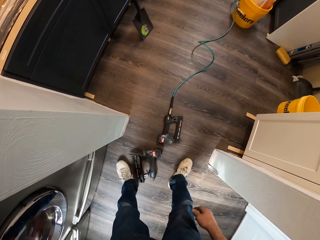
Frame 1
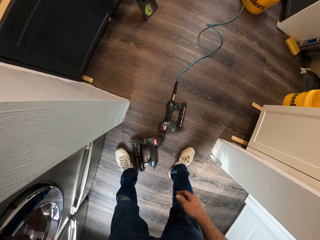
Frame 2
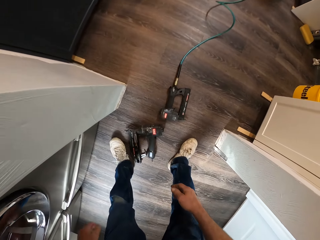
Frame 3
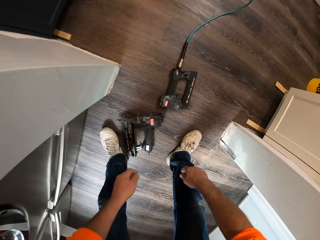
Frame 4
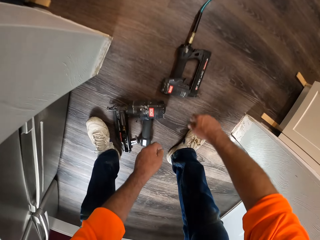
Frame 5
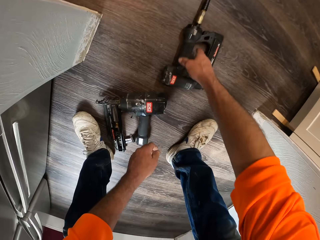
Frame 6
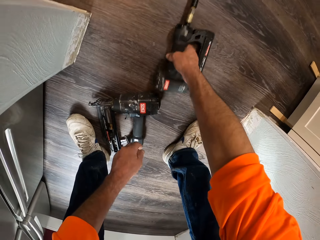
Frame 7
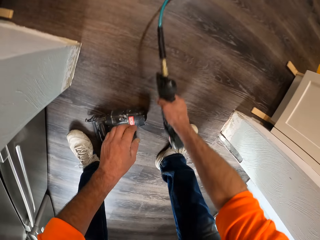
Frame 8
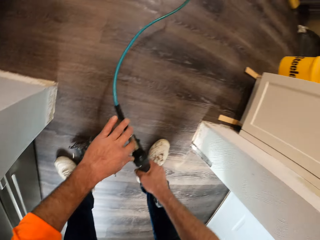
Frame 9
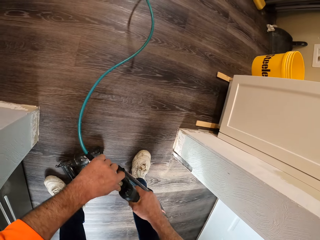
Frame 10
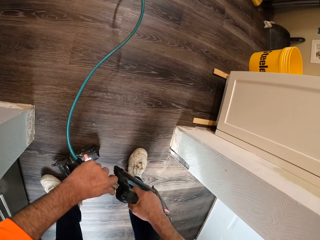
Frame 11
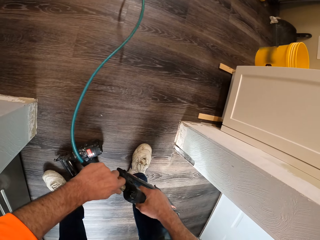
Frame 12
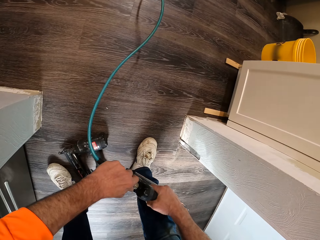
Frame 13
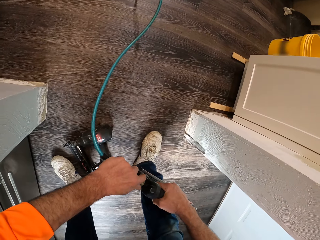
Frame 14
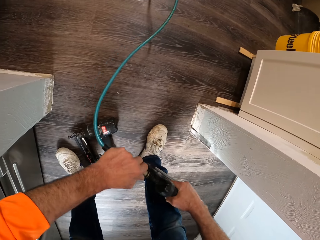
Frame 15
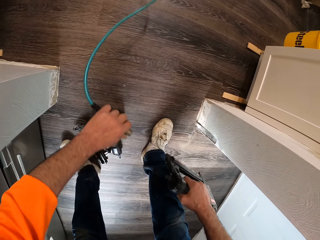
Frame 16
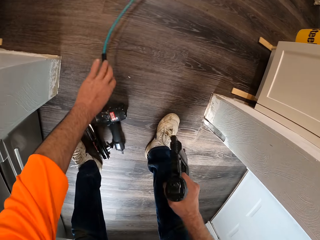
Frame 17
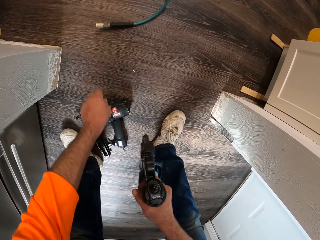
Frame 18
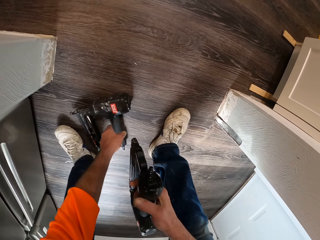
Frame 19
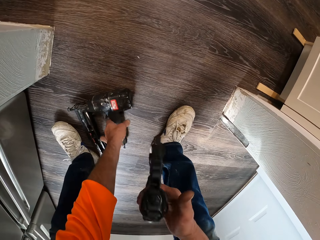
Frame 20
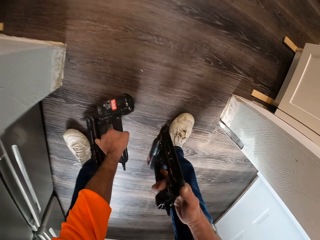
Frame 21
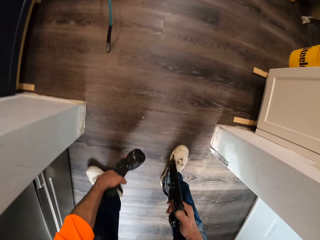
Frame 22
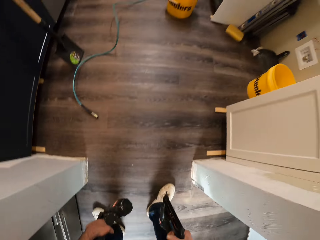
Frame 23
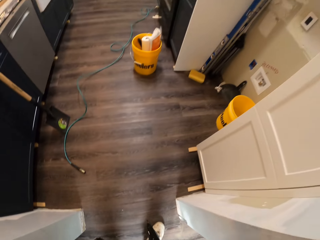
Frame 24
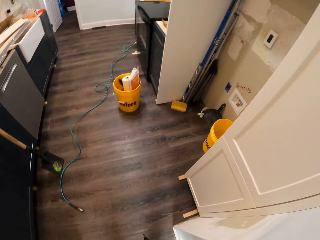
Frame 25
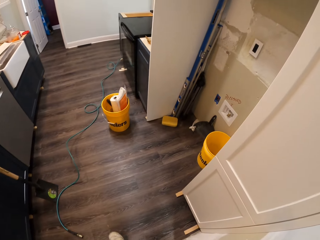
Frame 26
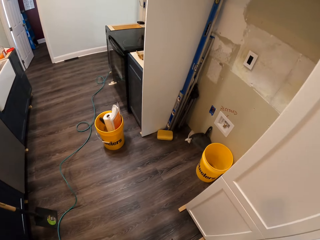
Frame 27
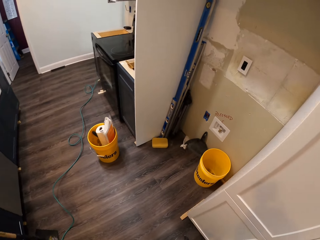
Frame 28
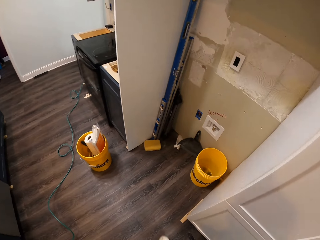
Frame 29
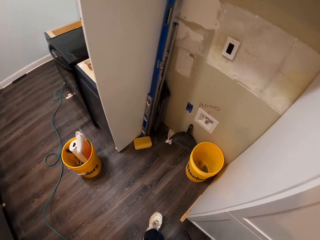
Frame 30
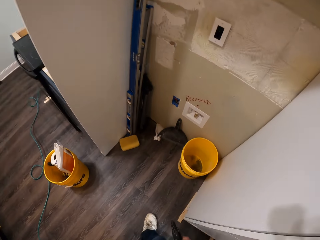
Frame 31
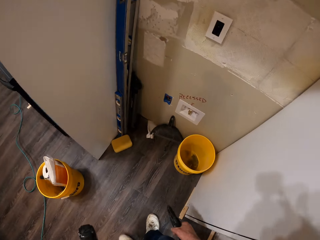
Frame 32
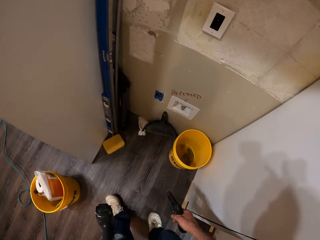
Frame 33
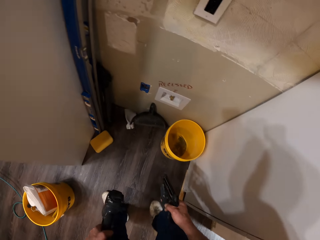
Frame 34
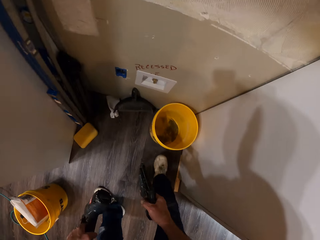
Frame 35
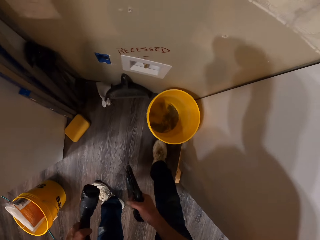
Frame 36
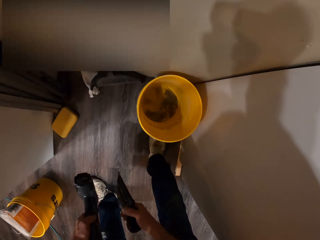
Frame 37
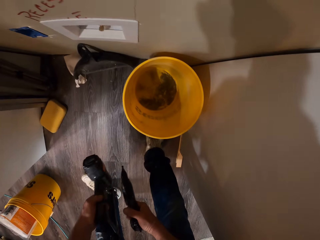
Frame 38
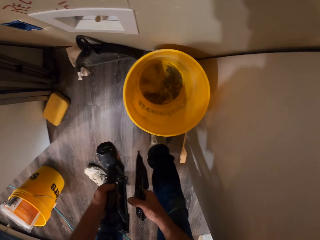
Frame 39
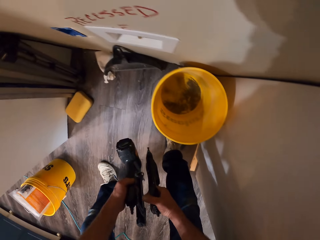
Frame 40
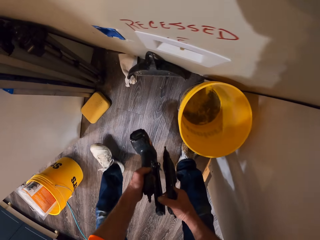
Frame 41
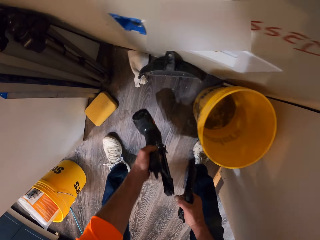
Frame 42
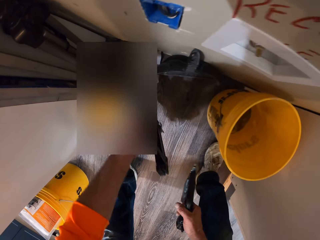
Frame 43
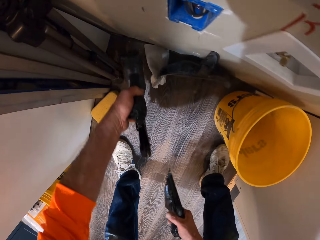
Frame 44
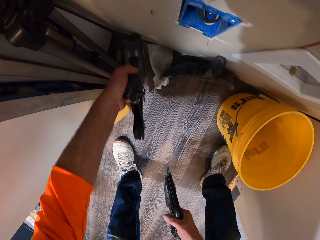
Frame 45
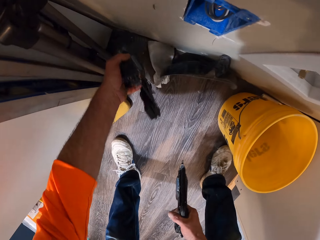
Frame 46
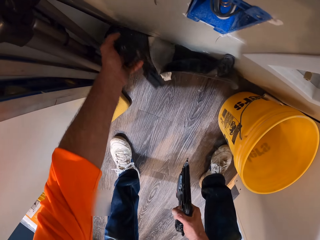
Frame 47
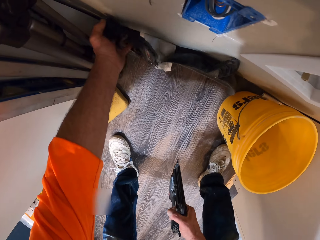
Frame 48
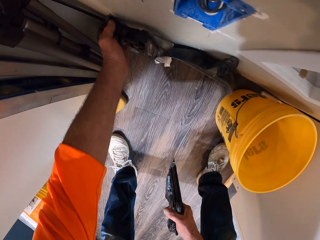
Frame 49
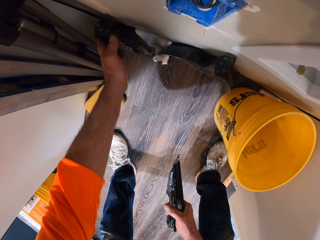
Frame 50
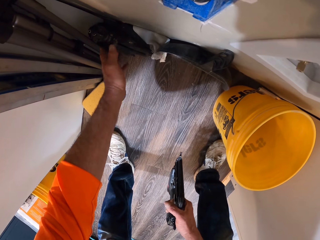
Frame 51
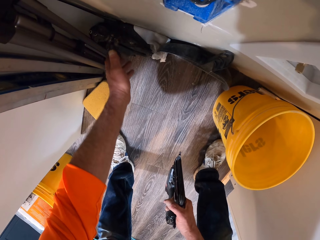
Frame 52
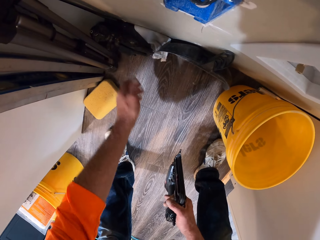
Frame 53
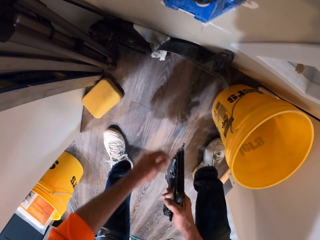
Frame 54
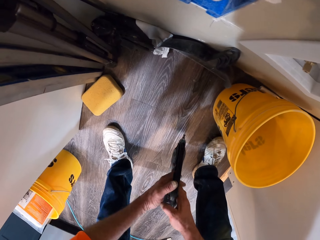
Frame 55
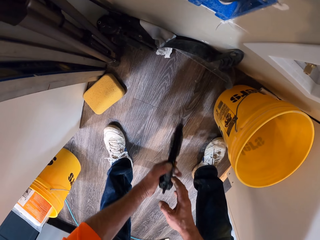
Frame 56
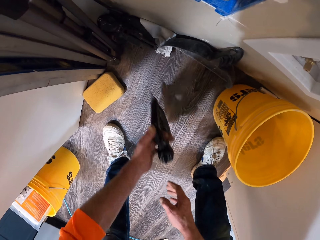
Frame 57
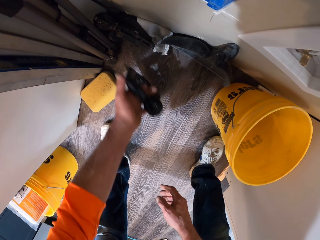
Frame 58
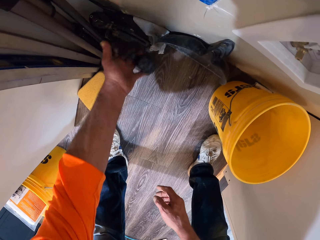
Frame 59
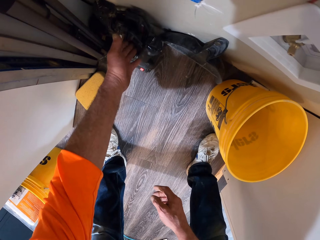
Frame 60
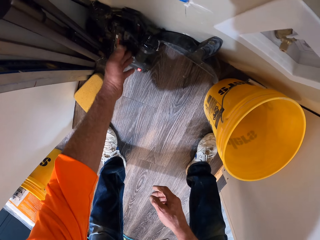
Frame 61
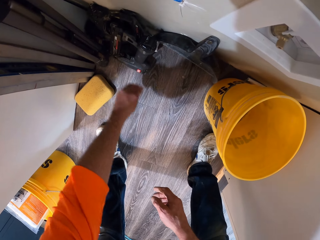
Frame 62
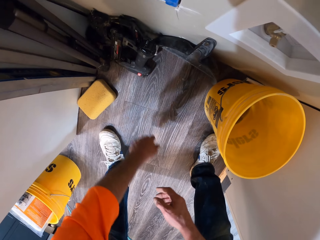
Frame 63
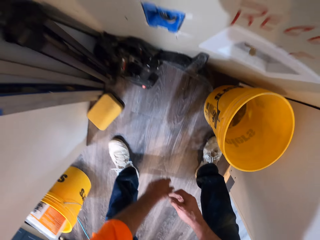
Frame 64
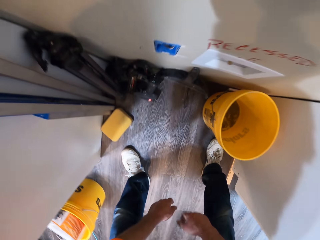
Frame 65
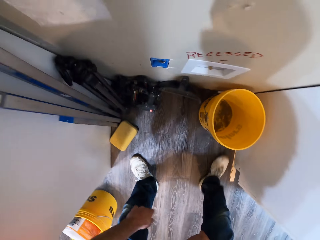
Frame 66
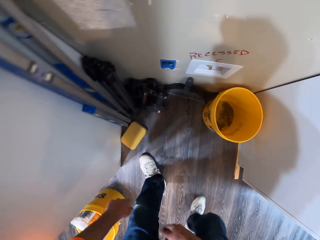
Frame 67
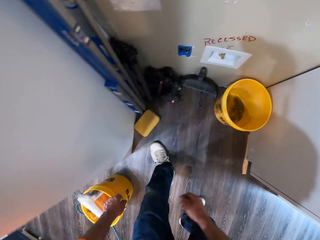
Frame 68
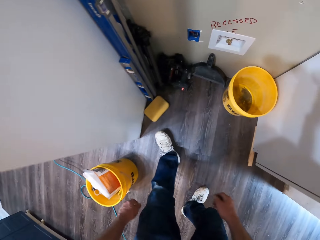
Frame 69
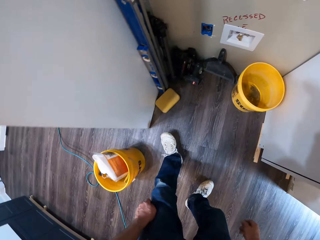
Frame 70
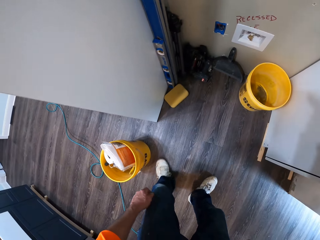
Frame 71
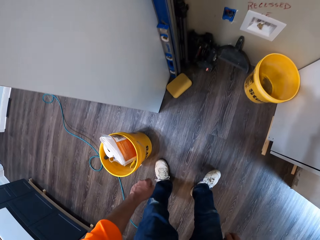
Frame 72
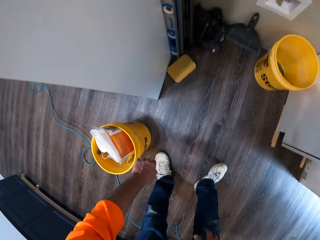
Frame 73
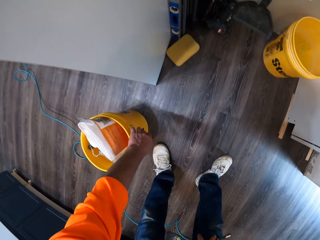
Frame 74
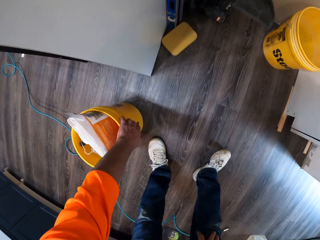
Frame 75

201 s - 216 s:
The camera wearer picks up a drilling machine or nail gun from the floor. He removes a cord from the drilling machine. He drops the cord on the floor. He picks up a second drilling machine from the floor. He walks on the floor. He rests the second drilling machine against a wall. He picks up the nail gun on the floor. He moves the first drilling machine to his left hand. He rests the first drilling machine against the wall. He walks on the floor.

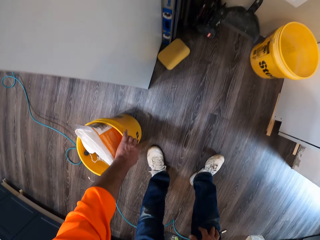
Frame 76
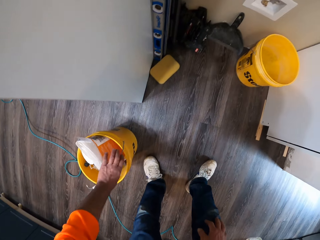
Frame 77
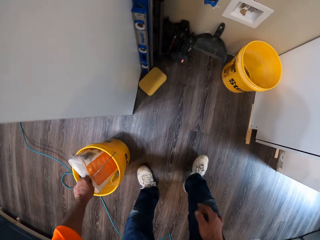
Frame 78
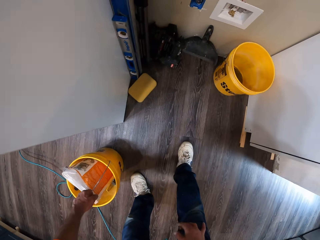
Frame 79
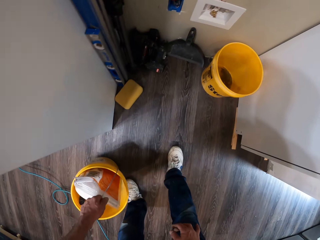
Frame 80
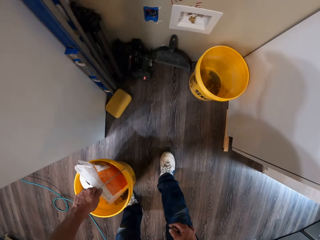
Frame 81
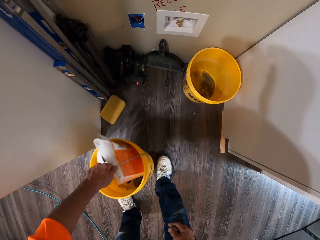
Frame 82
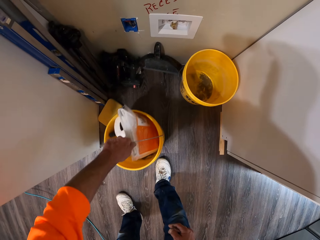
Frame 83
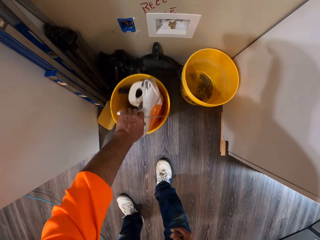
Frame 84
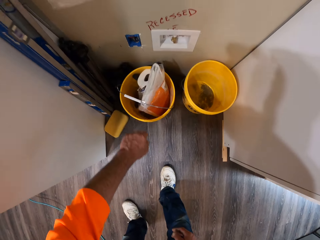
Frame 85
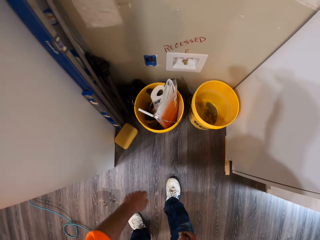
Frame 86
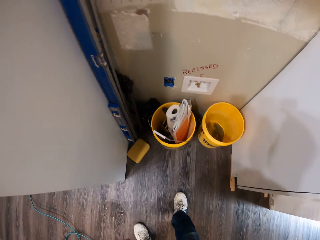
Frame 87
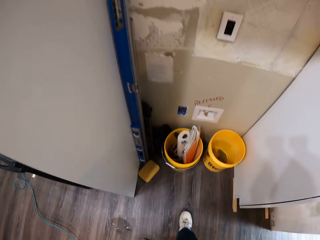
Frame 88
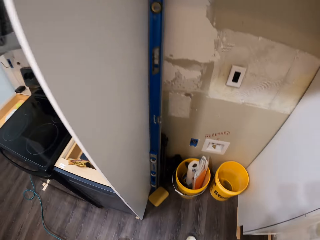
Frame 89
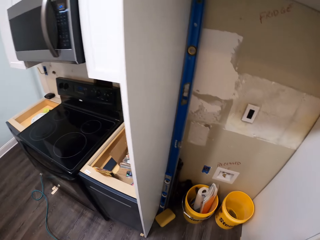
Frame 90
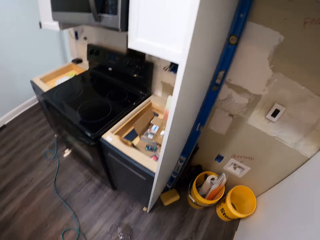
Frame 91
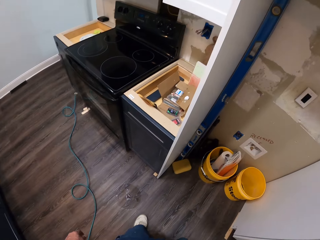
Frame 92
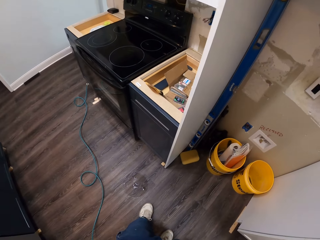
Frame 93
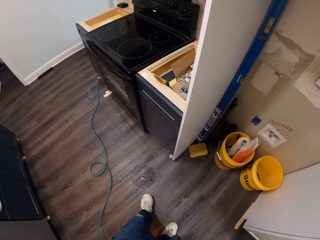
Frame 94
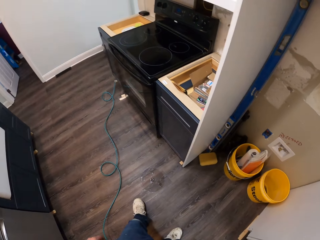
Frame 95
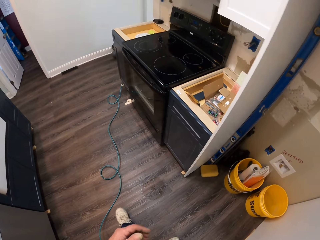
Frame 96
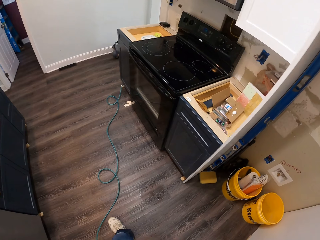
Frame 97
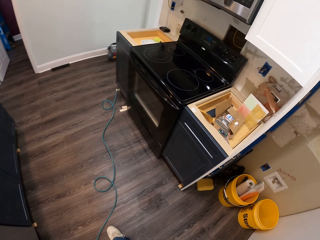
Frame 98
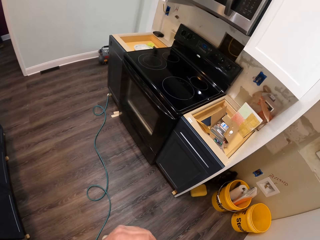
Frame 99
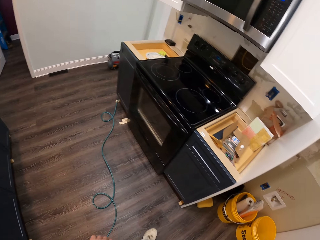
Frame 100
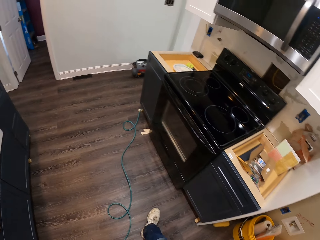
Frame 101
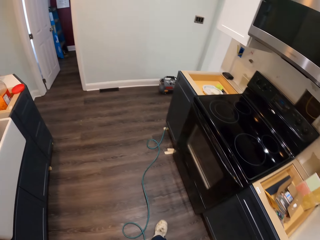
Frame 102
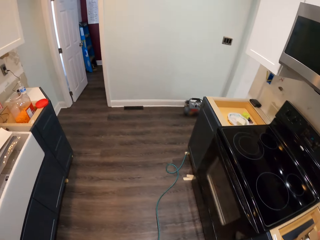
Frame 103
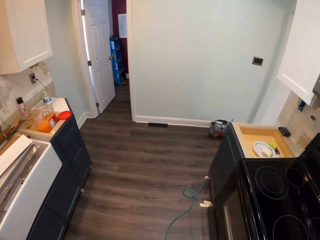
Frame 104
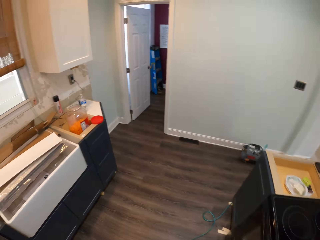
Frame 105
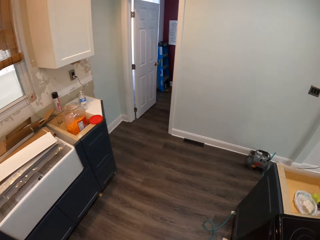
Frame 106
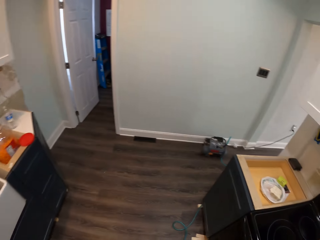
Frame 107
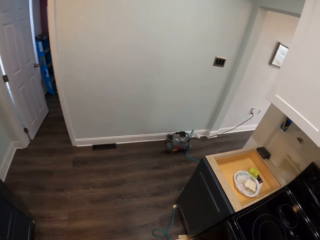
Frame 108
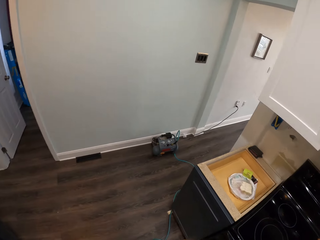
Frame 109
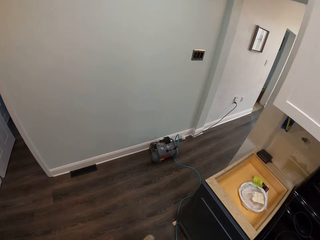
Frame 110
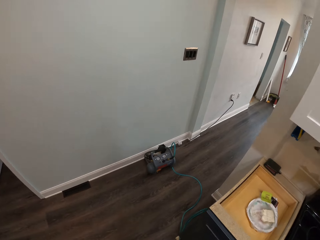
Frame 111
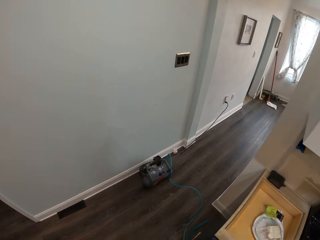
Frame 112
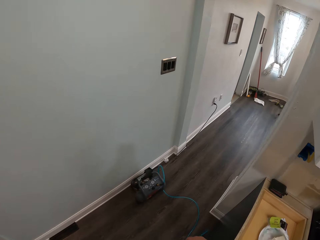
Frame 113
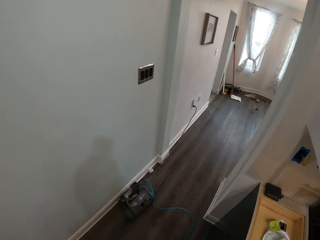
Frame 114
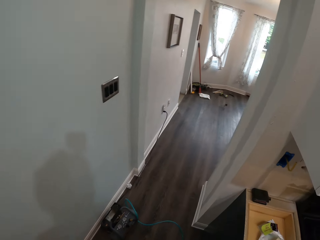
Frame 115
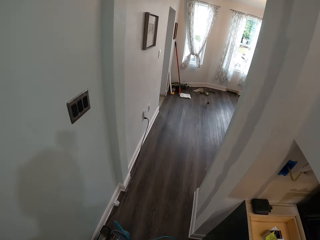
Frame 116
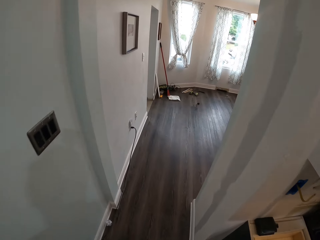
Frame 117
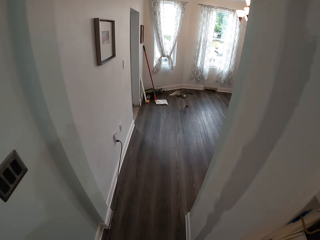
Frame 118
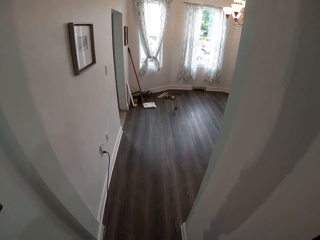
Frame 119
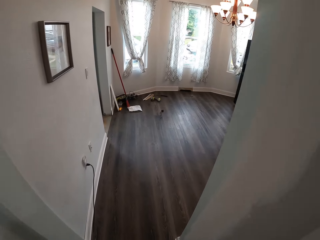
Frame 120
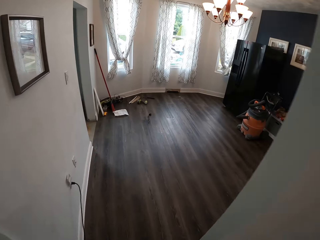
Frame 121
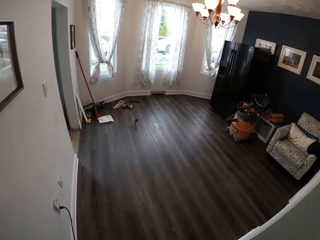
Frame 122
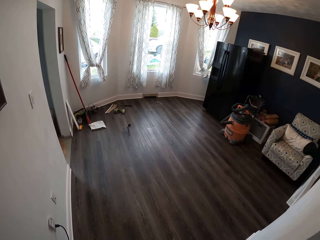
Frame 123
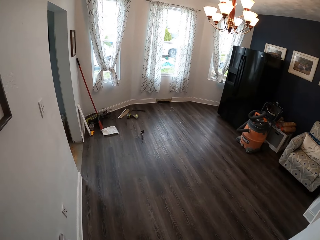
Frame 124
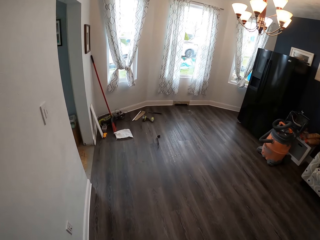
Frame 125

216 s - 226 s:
The camera wearer picks up a bucket from the floor. They move the bucket to the wall. They put the bucket on the floor. They walk to the door.
